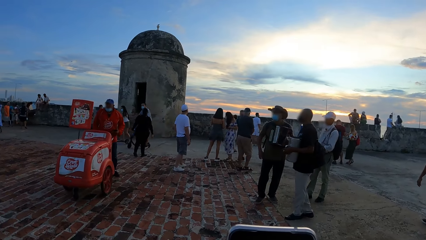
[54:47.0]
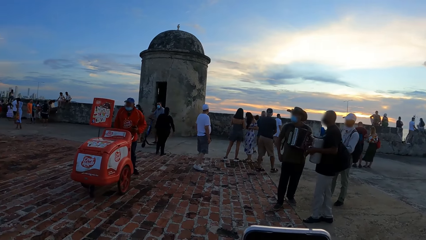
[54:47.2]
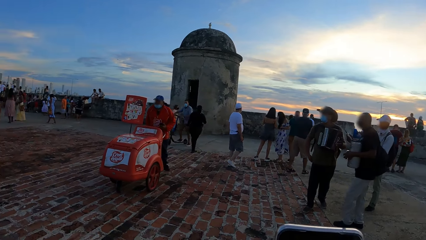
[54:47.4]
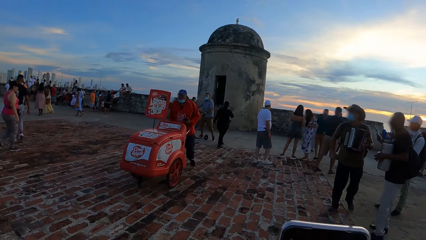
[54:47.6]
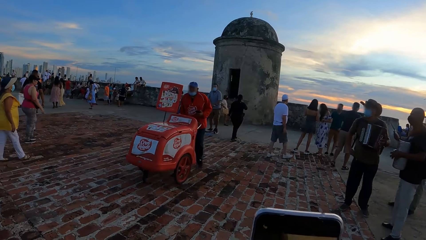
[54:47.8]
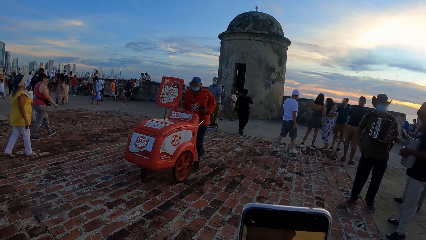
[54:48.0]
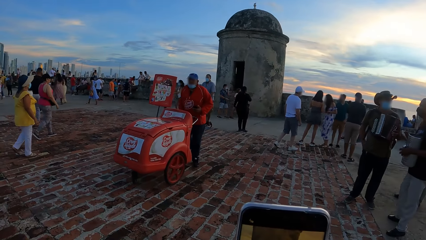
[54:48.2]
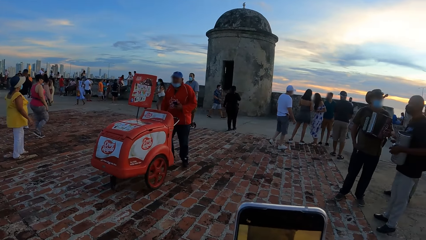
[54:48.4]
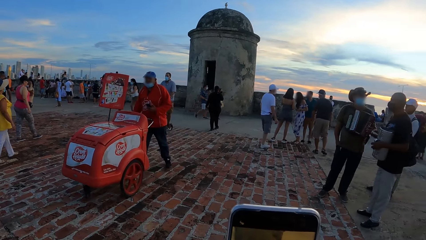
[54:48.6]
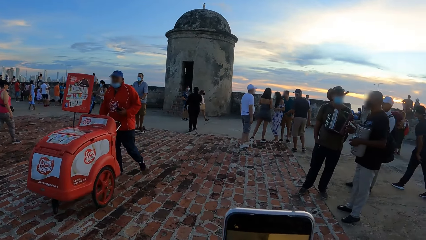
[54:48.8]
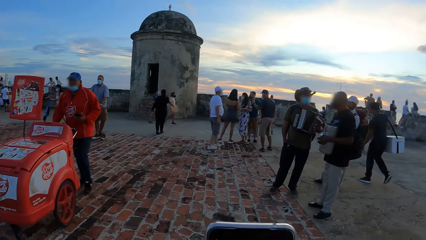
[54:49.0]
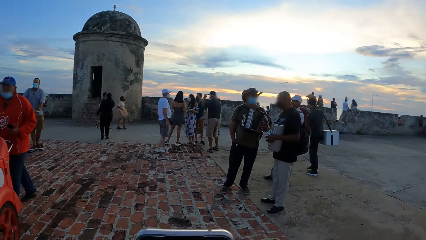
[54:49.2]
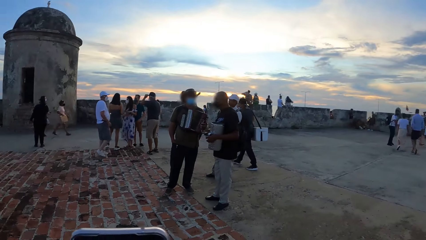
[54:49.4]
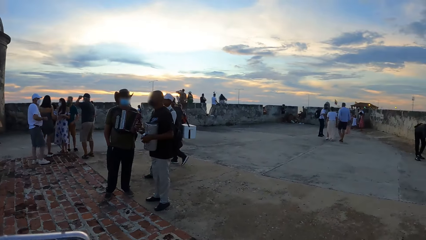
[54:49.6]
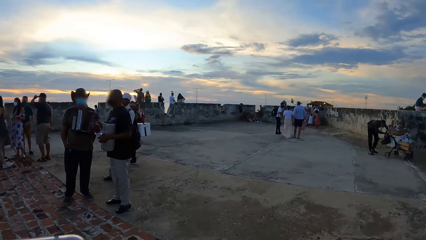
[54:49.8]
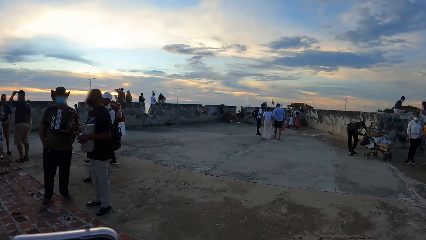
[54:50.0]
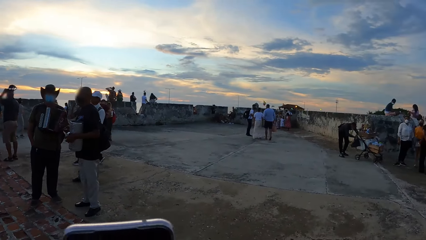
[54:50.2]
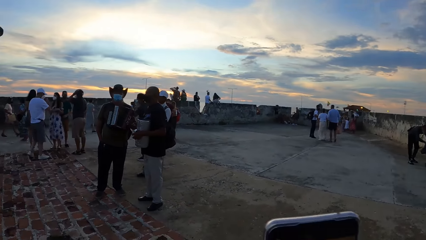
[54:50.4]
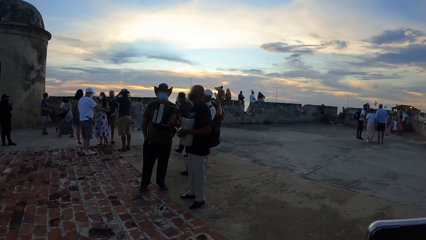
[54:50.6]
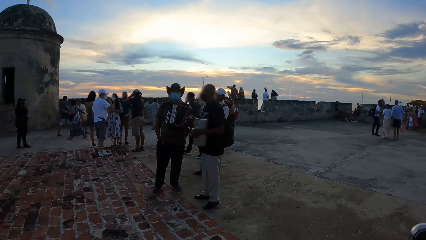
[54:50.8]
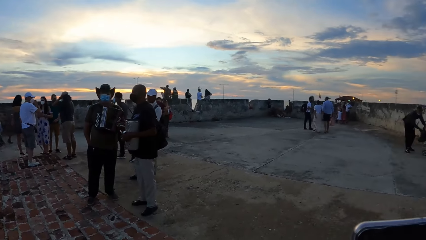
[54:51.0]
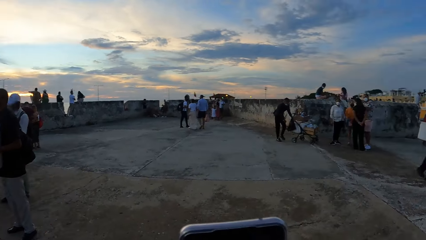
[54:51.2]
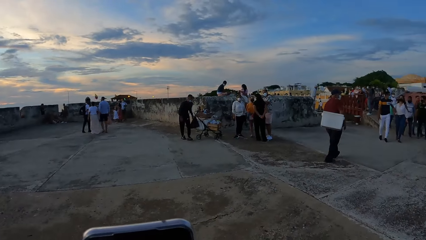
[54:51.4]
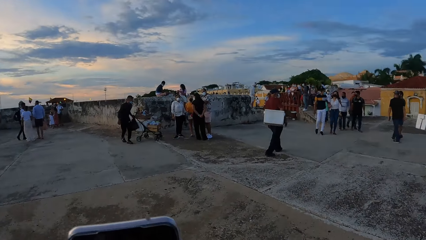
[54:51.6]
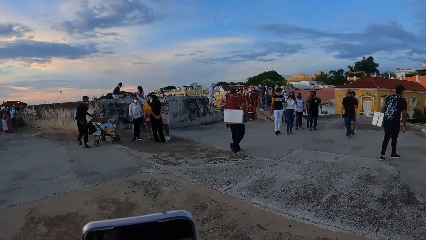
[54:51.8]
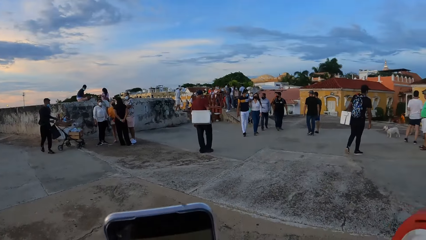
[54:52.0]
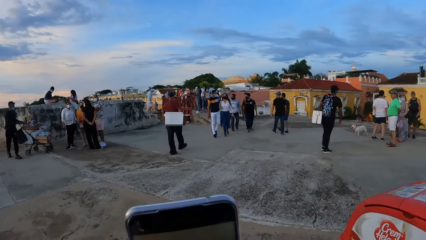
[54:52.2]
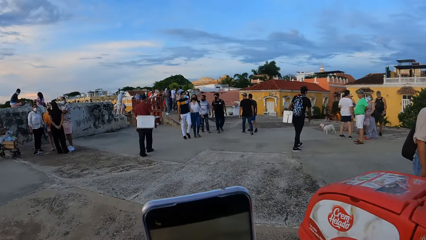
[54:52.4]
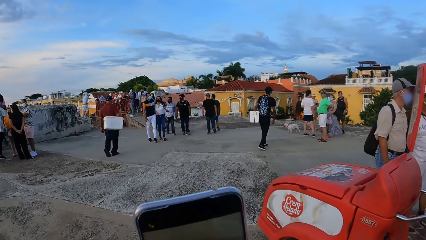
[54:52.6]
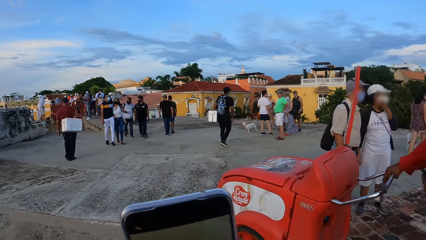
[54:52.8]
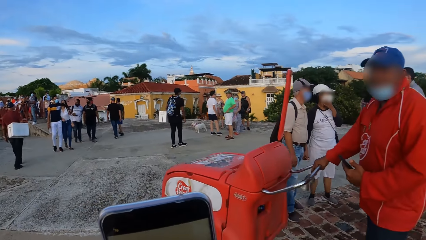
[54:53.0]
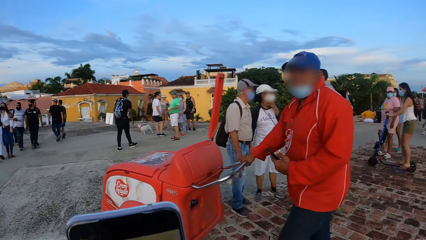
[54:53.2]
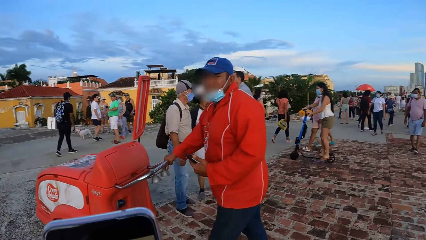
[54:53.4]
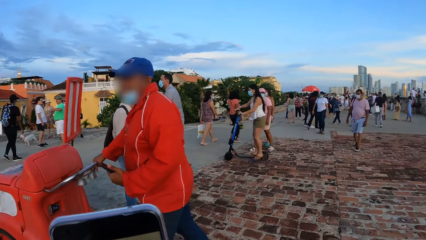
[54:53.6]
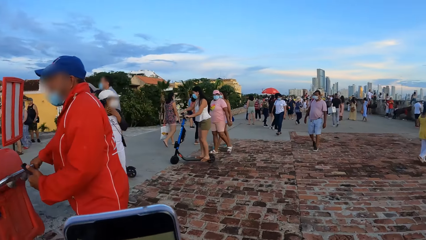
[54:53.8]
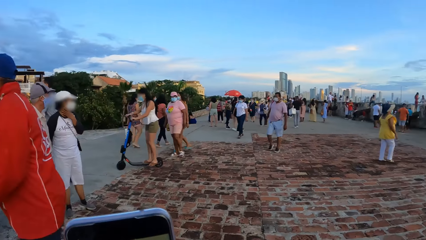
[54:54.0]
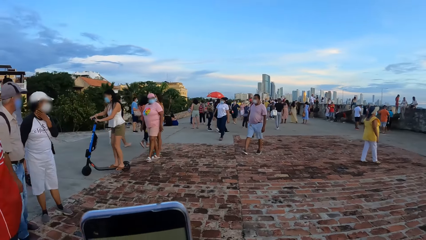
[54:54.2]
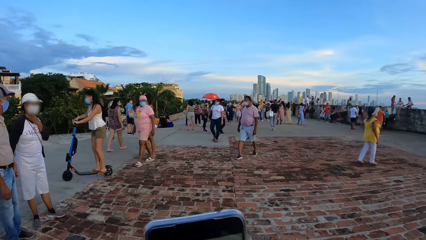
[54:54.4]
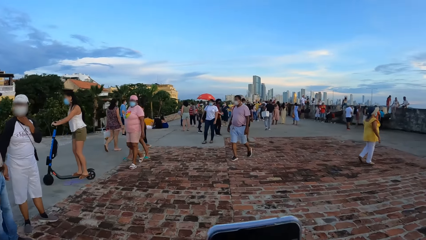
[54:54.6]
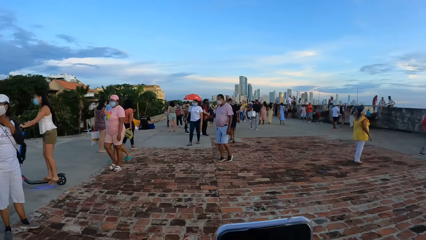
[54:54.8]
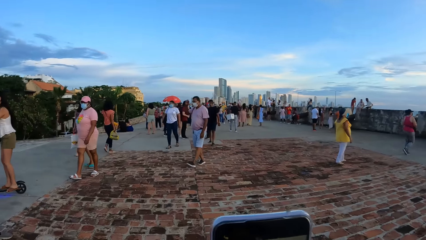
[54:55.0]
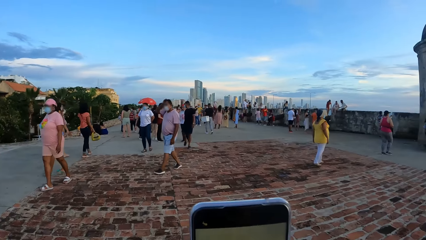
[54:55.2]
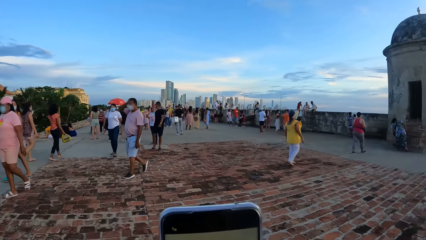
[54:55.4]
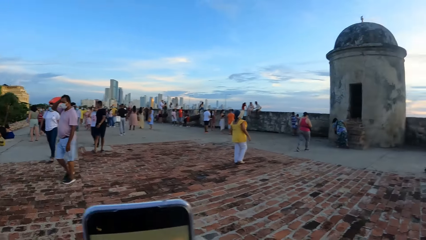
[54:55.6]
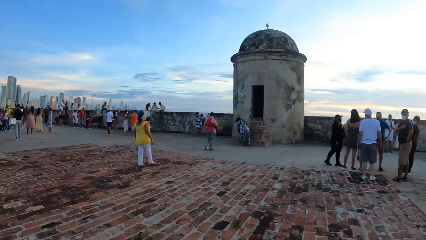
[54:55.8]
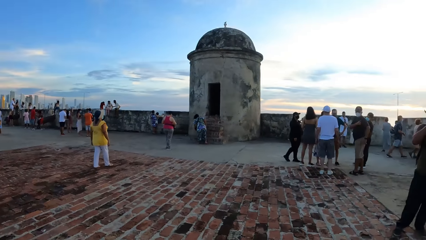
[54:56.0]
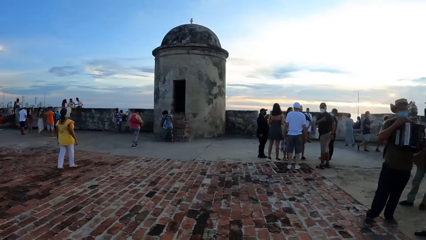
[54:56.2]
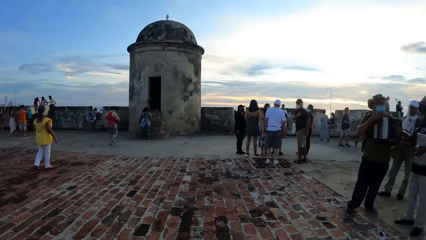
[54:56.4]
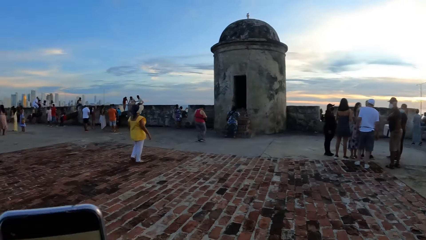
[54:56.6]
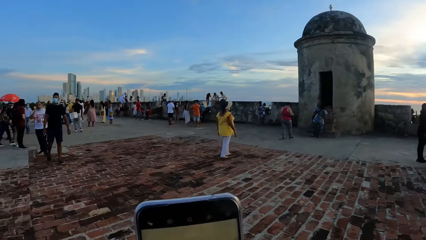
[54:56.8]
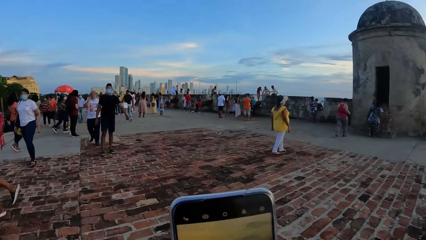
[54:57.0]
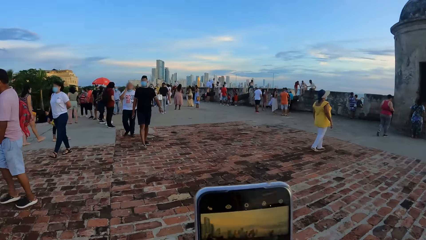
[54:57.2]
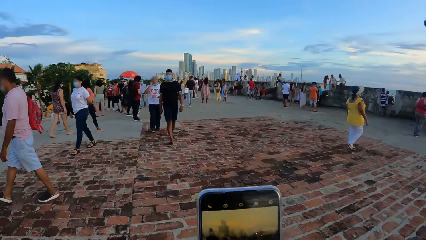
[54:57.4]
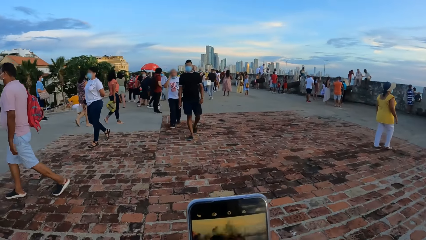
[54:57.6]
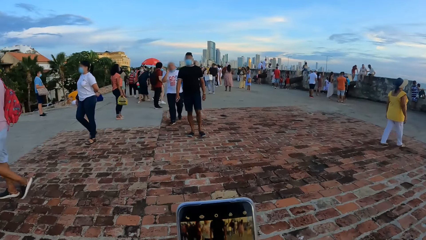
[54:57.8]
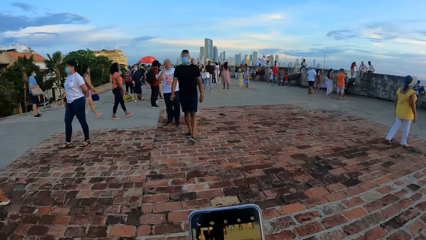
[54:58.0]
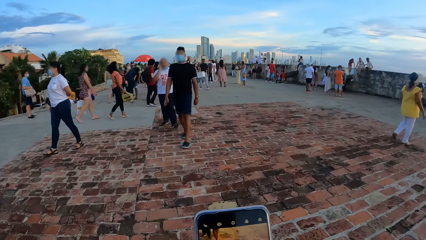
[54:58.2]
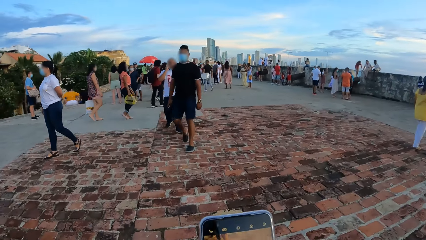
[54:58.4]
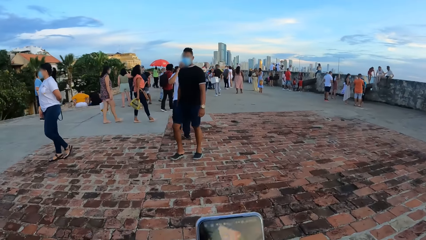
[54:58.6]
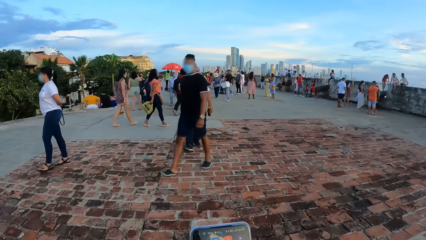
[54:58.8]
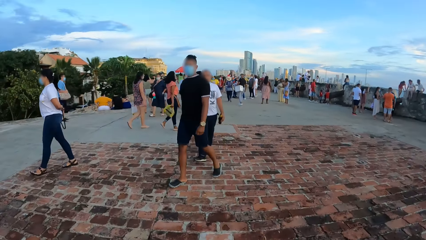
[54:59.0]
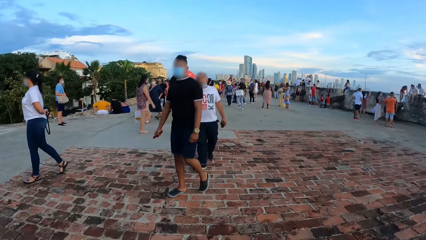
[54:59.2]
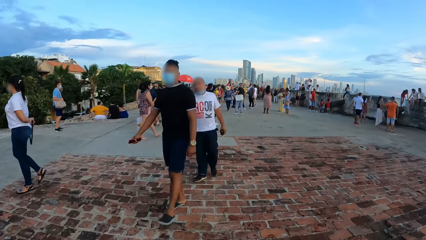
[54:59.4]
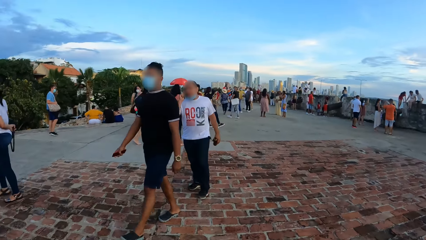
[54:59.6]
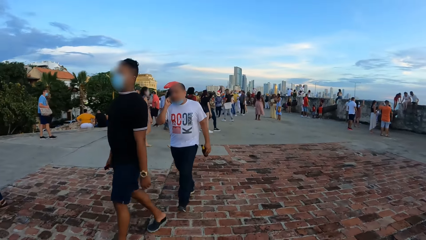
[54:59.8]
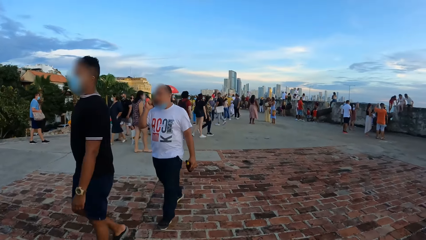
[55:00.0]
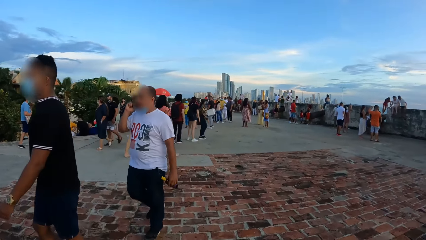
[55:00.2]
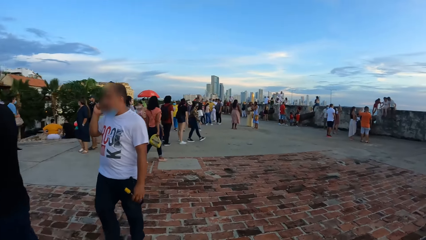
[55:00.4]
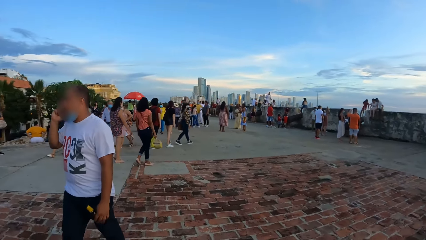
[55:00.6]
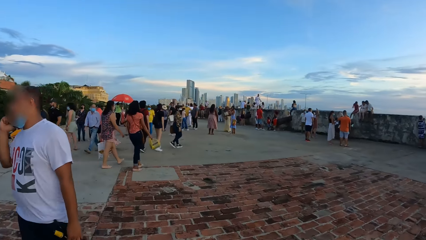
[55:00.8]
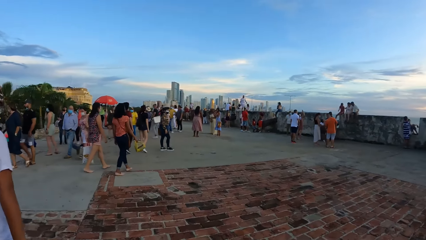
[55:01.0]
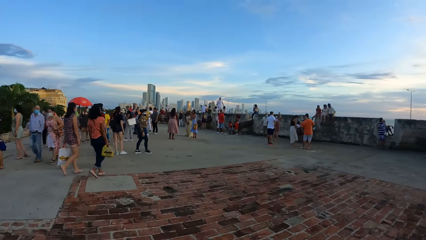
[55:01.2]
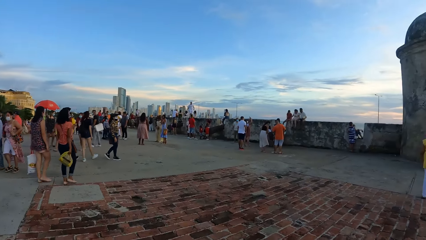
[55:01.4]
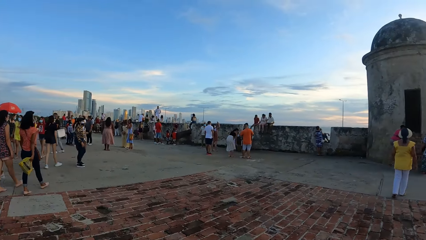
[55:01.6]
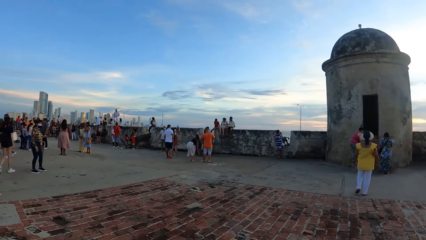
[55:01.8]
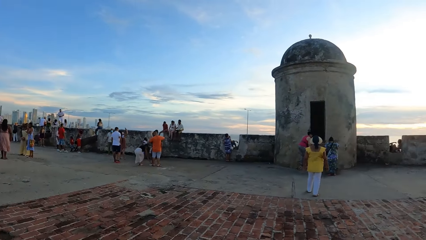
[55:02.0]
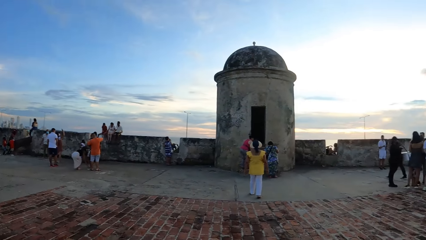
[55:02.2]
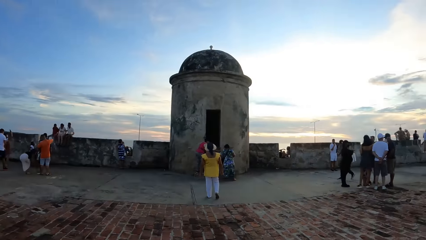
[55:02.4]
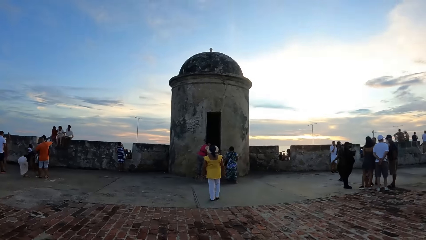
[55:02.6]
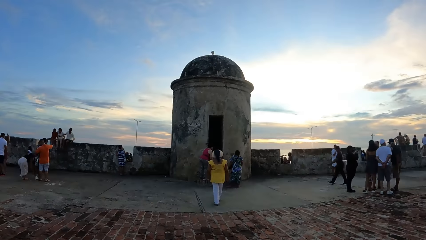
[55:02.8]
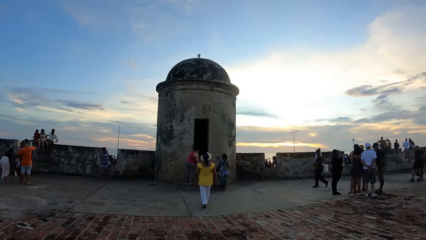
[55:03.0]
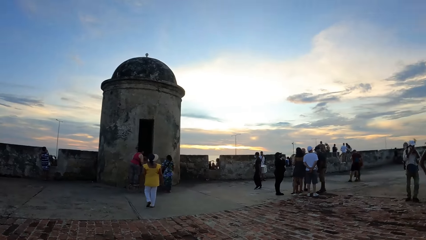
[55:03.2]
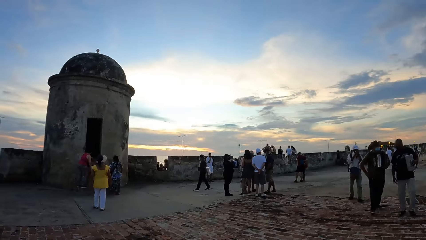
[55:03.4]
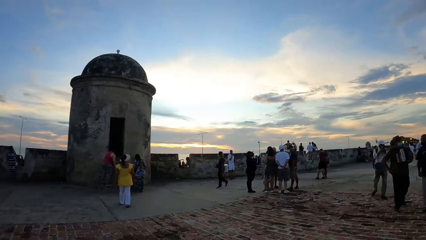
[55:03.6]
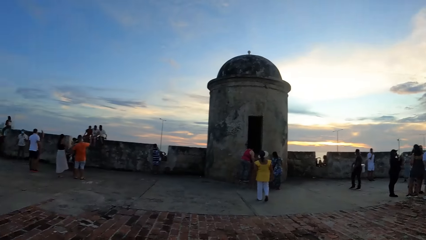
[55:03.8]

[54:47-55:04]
The camera wearer looks around the view point. They walk at the view point. They walk around. They look around the view point.
